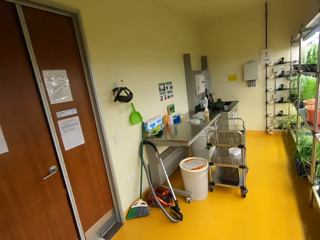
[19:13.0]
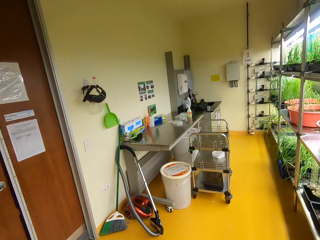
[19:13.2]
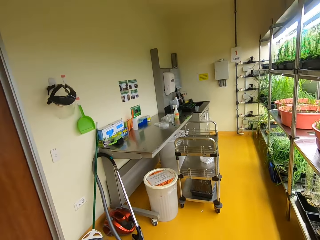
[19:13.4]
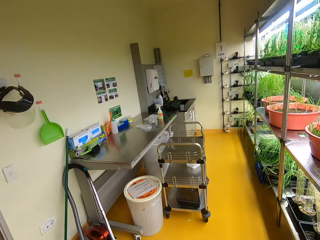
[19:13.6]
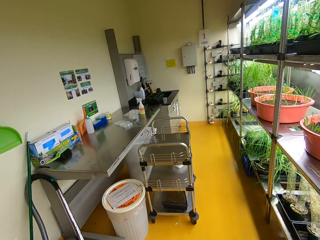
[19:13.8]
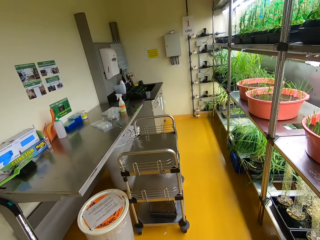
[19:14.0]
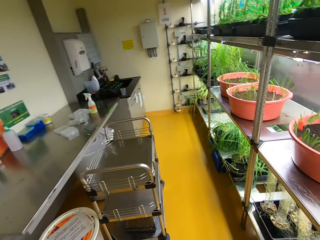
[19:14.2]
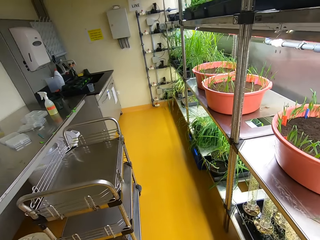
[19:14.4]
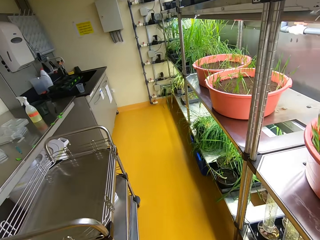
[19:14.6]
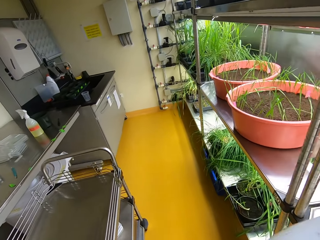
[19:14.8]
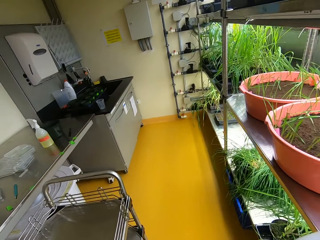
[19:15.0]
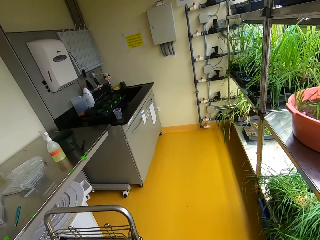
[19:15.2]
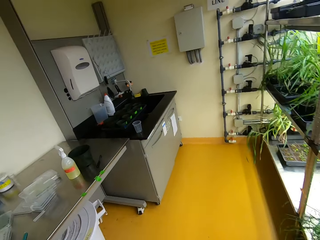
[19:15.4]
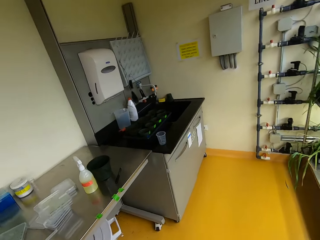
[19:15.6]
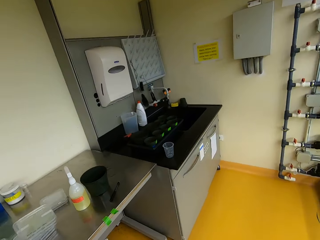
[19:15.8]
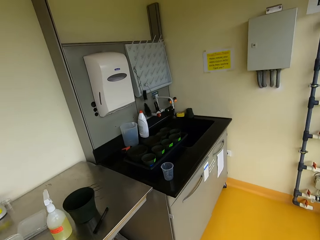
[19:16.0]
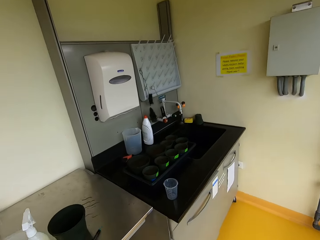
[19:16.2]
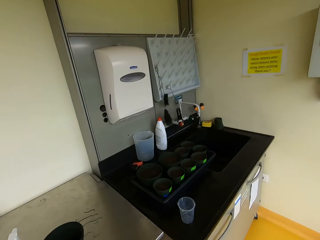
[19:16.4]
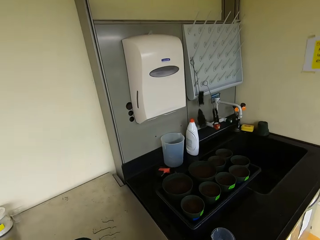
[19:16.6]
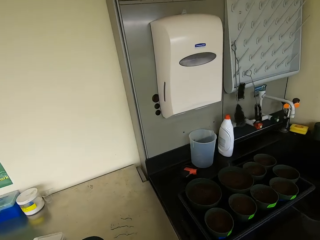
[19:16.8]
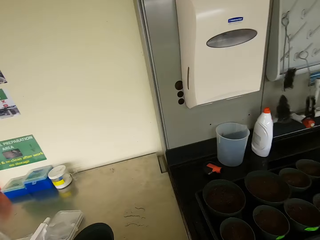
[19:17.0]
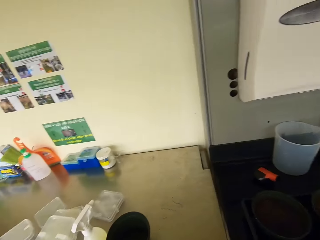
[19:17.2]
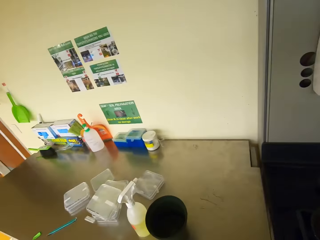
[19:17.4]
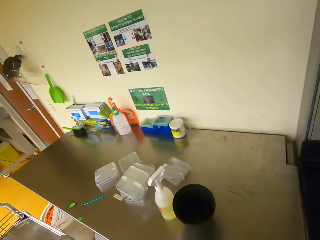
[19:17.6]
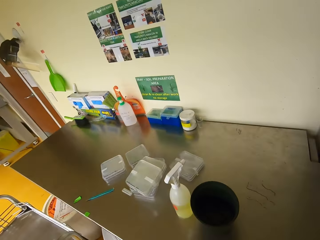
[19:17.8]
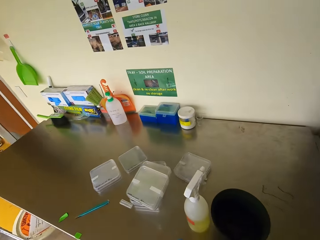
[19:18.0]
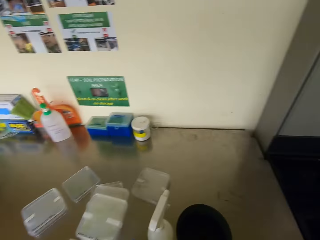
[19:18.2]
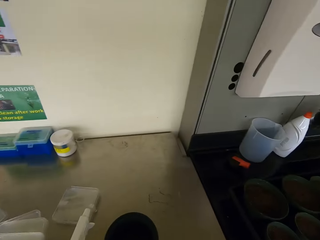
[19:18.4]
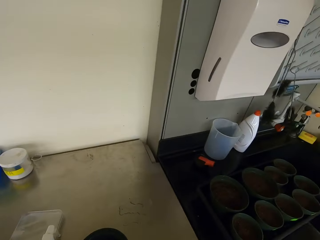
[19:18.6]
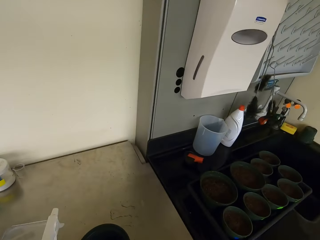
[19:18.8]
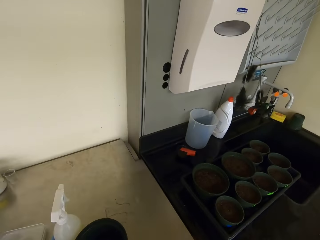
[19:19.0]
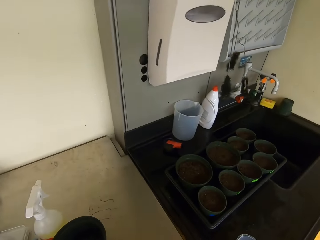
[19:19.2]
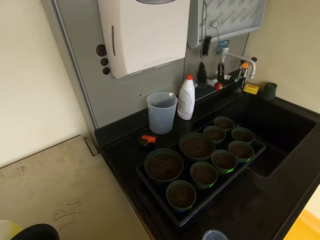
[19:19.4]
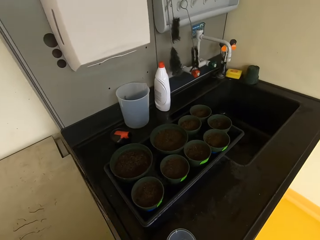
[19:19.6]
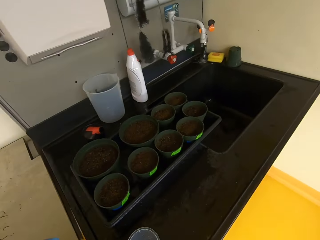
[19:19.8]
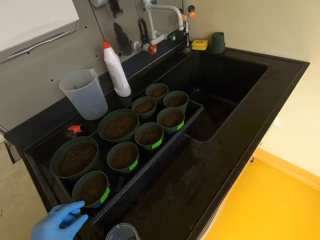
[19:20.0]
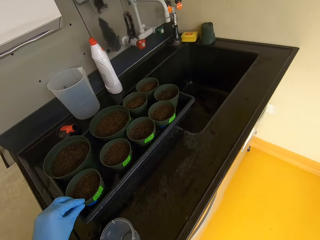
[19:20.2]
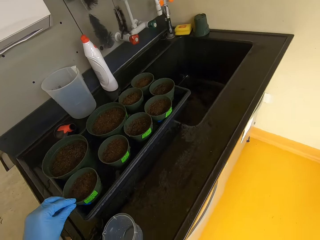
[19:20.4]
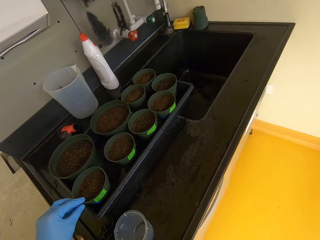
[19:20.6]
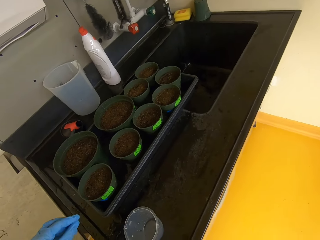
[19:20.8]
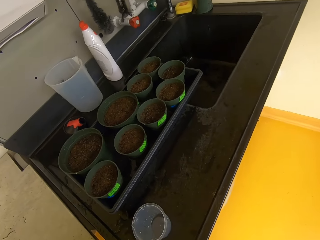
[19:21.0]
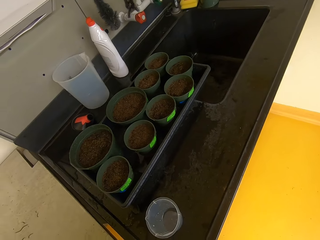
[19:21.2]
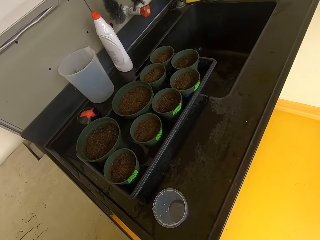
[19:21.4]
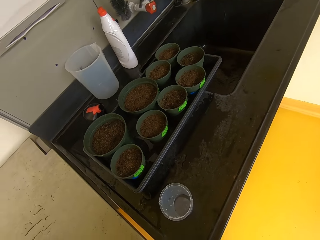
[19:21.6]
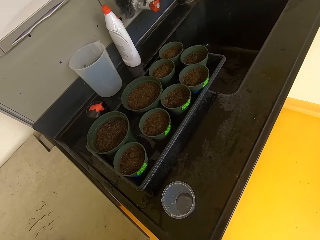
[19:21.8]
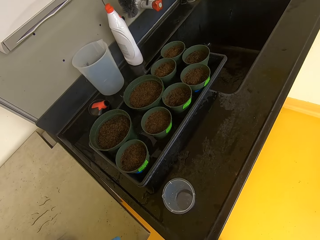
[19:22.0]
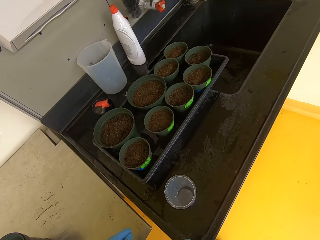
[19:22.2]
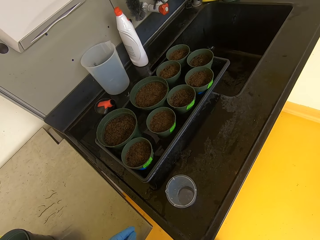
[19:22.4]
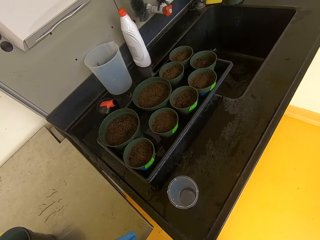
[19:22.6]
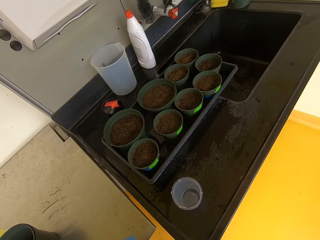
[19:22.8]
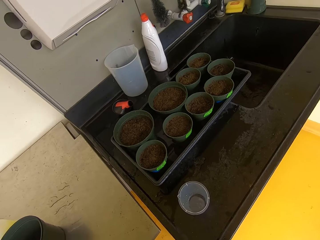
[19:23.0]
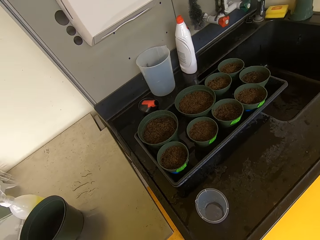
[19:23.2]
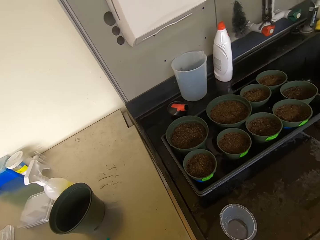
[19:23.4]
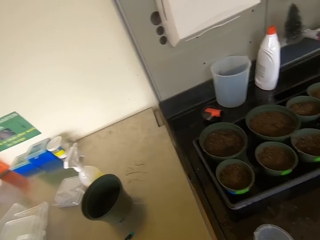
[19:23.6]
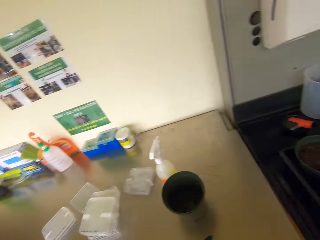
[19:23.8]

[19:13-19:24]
The camera wearer looks around. They move a sprayer. They look around. They adjust a container with soil on the tray. They look around.

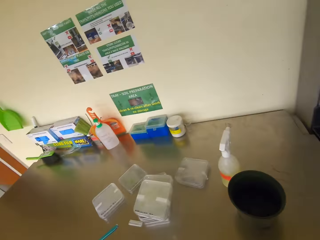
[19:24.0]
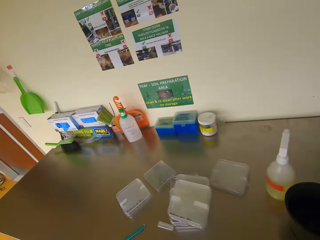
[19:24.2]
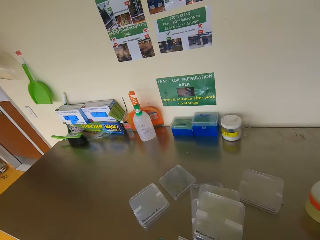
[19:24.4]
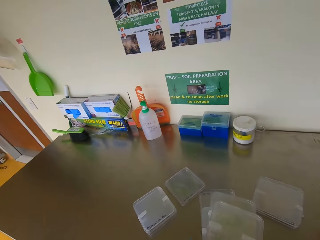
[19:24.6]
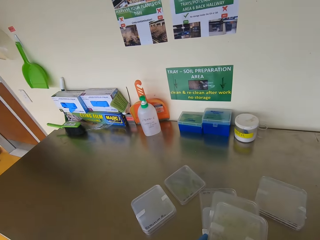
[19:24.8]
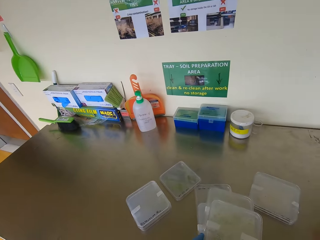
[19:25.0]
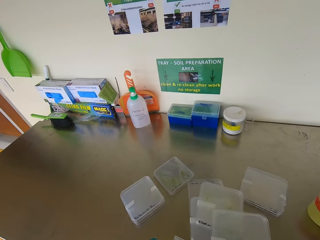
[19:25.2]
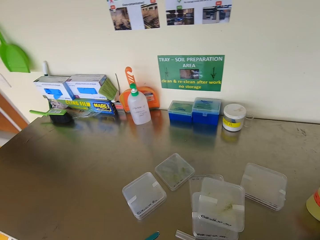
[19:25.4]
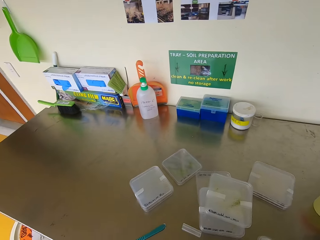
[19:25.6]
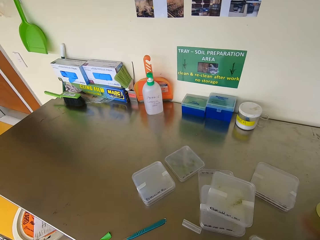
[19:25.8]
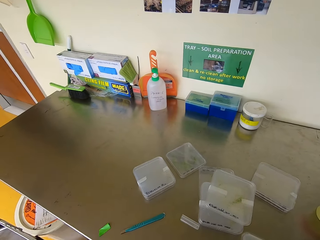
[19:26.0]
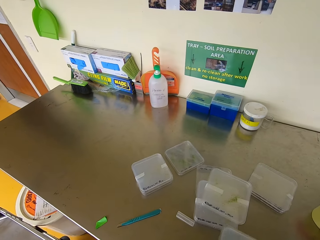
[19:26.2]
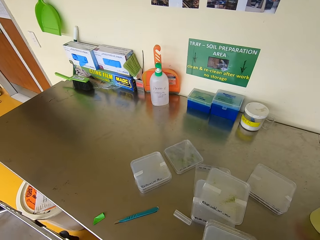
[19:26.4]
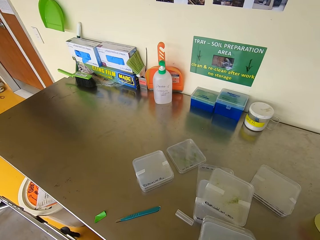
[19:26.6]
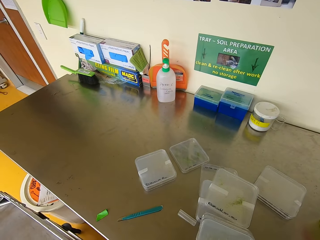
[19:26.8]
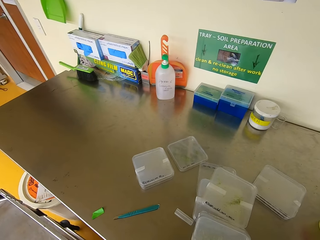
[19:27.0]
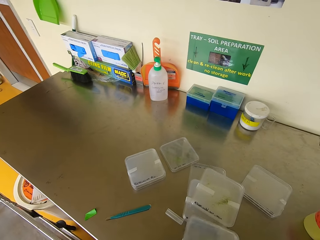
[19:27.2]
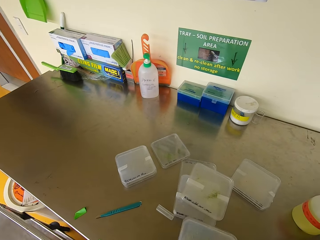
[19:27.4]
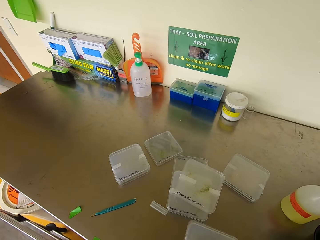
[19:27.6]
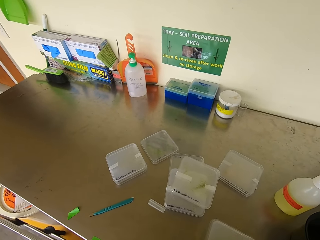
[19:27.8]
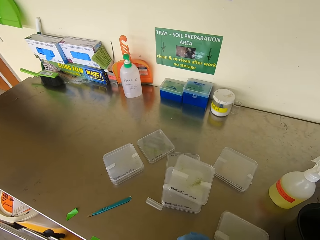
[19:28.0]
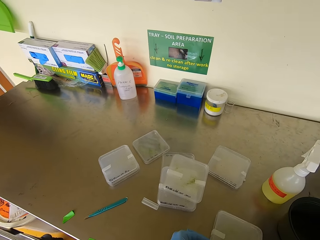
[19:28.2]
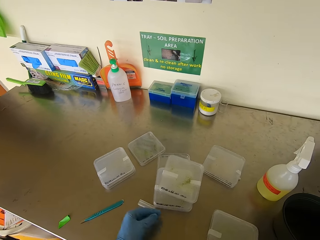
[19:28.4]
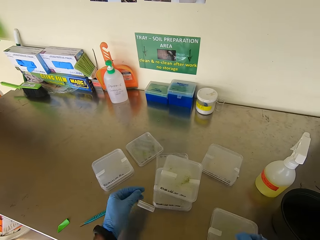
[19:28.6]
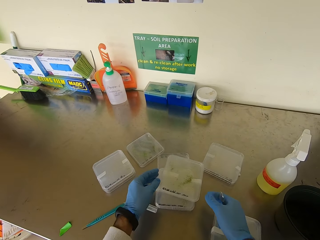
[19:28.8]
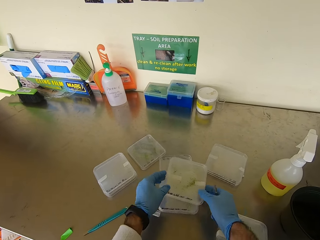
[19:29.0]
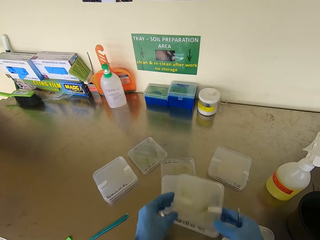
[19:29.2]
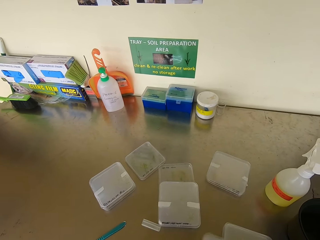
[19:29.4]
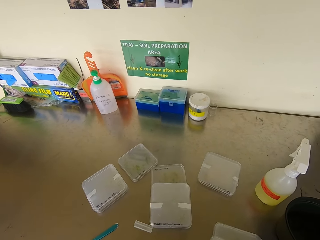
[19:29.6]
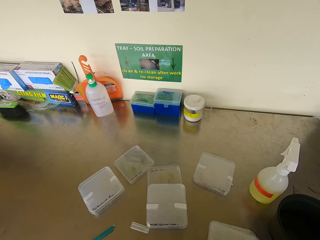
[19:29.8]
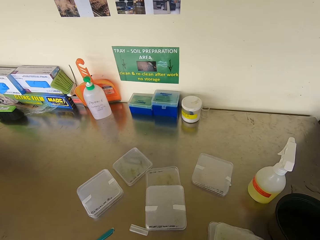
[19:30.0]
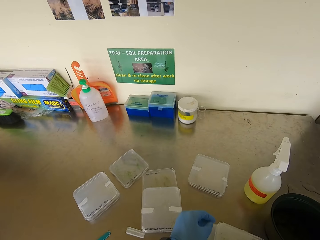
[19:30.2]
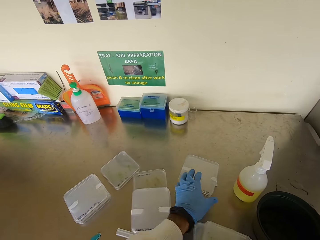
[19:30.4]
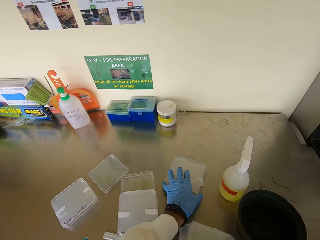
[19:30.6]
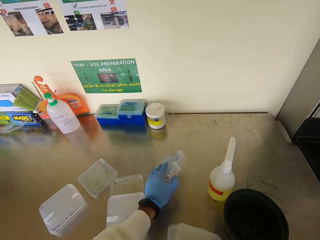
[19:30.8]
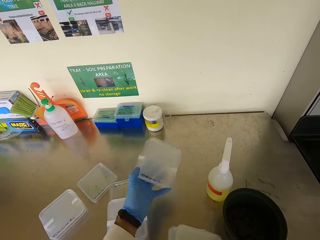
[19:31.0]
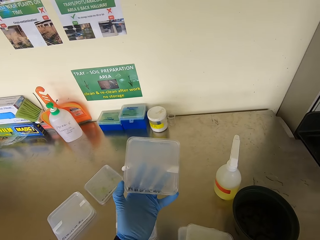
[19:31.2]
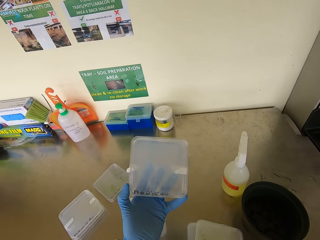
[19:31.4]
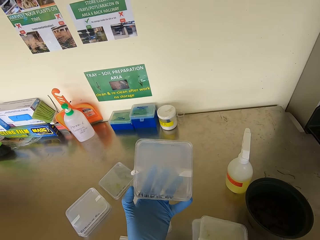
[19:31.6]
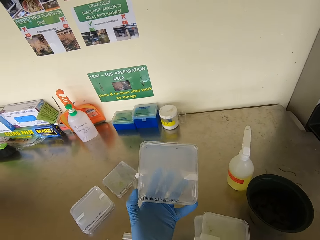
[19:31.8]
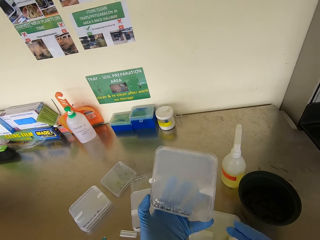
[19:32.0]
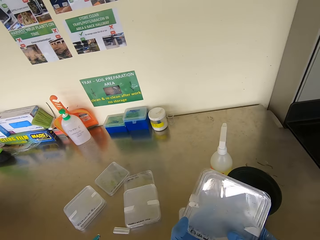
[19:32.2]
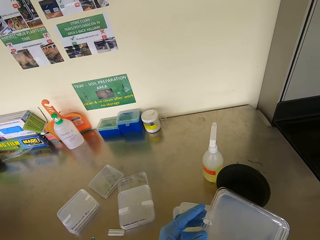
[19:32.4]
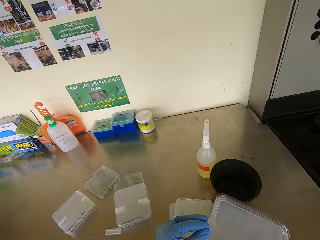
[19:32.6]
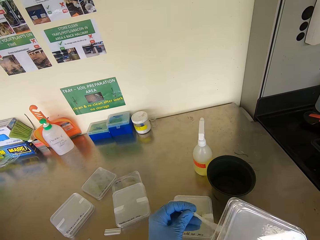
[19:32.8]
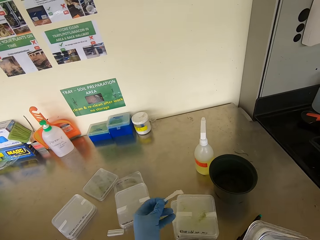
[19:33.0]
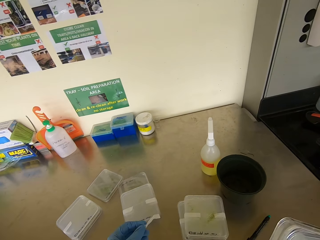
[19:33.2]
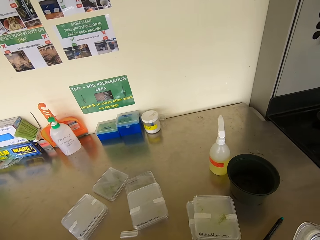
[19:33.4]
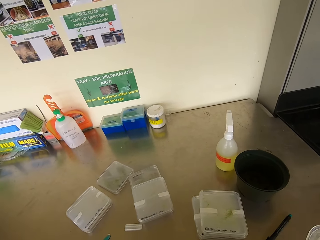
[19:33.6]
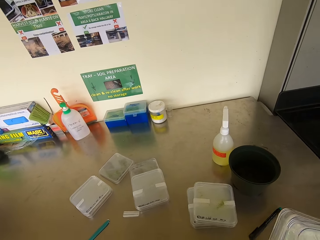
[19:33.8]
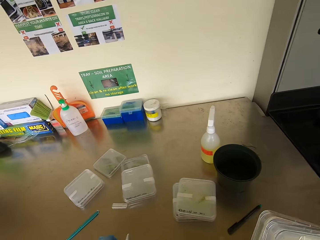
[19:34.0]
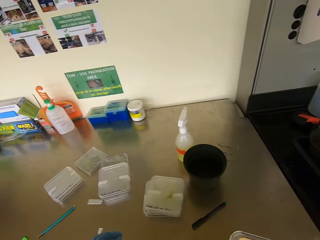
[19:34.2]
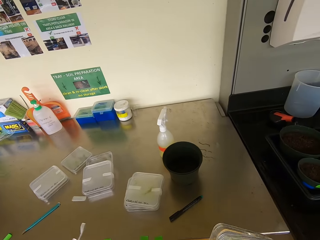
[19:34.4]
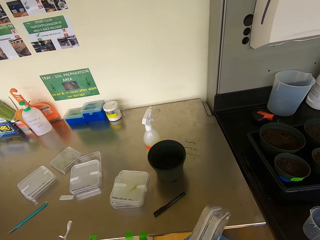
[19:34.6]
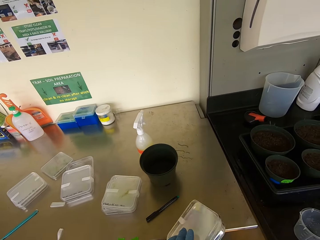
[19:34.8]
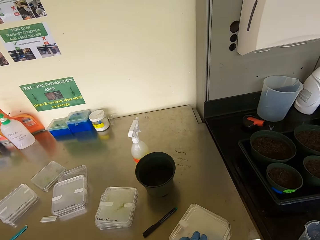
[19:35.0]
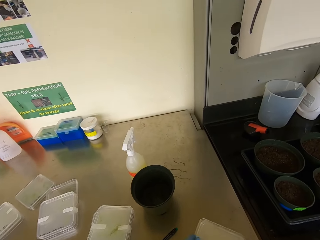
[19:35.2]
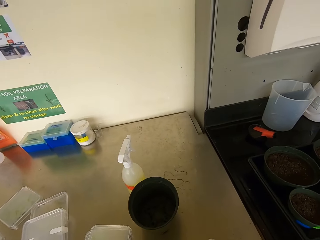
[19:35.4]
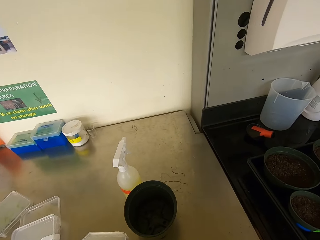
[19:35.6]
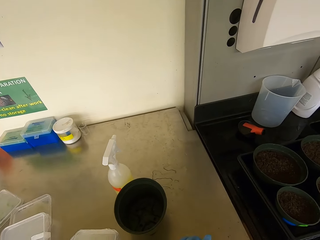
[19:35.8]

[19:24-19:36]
The camera wearer walks to the table. They take a container or case from the table. They put the container on the table. They pick up the container. They put the case down. They pick up the container from the table. They stare at the container. They open the container.
